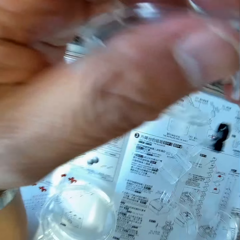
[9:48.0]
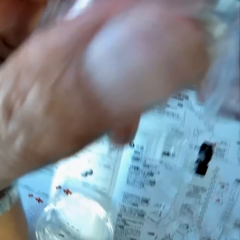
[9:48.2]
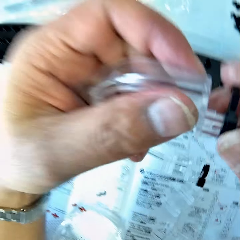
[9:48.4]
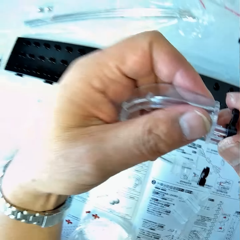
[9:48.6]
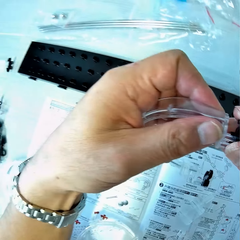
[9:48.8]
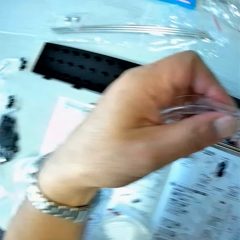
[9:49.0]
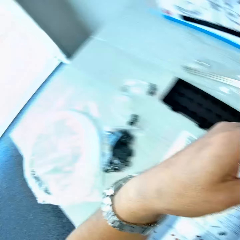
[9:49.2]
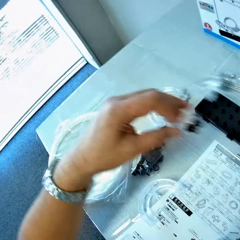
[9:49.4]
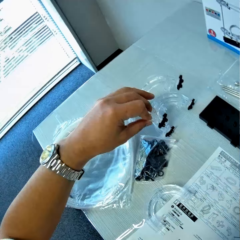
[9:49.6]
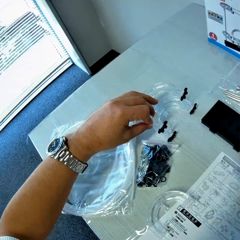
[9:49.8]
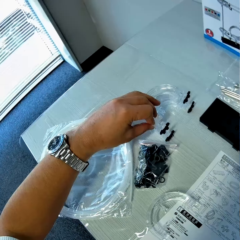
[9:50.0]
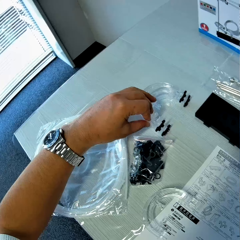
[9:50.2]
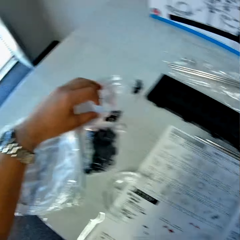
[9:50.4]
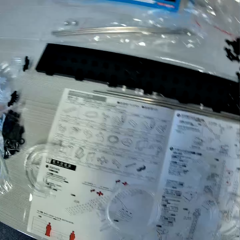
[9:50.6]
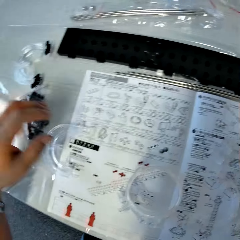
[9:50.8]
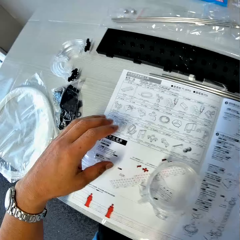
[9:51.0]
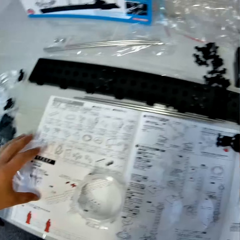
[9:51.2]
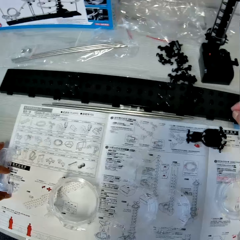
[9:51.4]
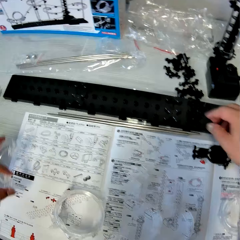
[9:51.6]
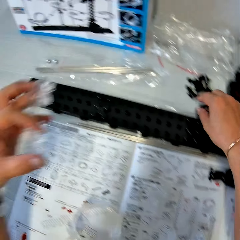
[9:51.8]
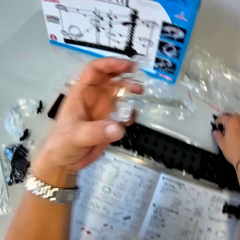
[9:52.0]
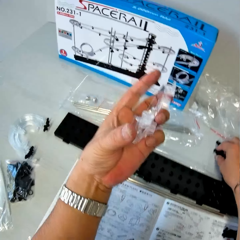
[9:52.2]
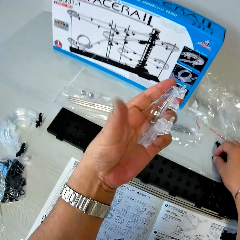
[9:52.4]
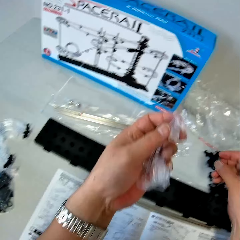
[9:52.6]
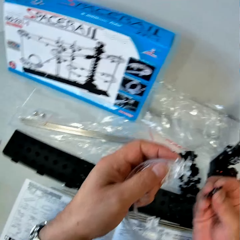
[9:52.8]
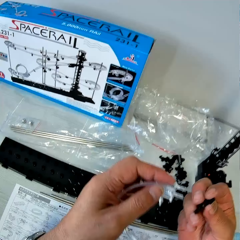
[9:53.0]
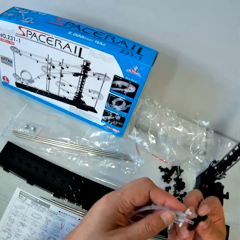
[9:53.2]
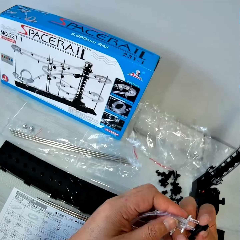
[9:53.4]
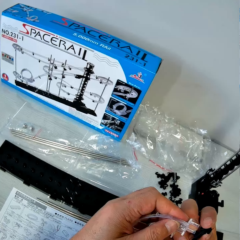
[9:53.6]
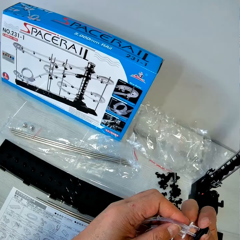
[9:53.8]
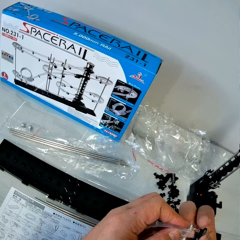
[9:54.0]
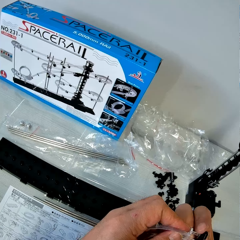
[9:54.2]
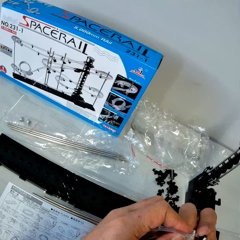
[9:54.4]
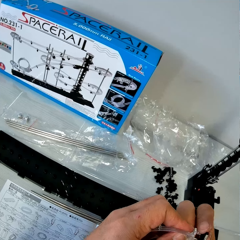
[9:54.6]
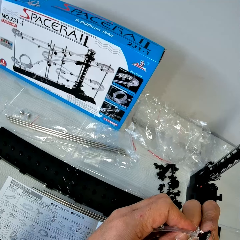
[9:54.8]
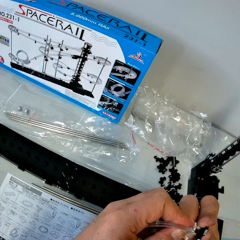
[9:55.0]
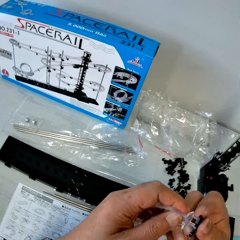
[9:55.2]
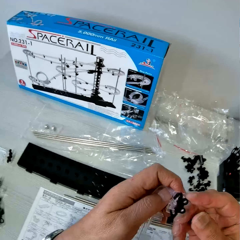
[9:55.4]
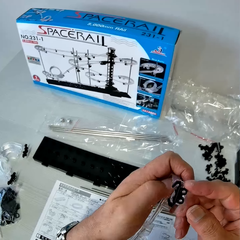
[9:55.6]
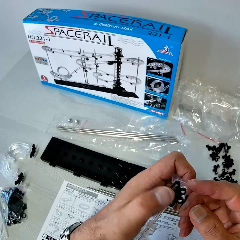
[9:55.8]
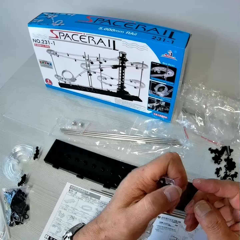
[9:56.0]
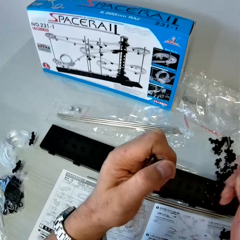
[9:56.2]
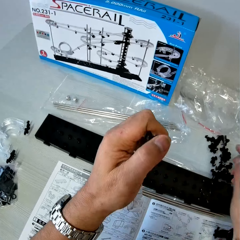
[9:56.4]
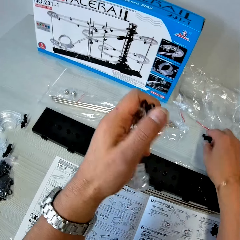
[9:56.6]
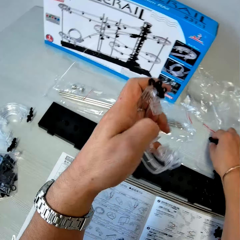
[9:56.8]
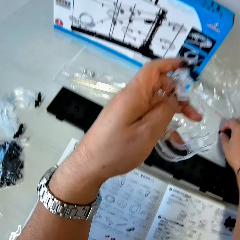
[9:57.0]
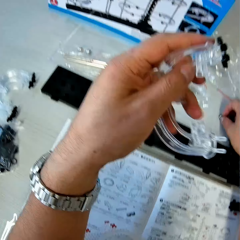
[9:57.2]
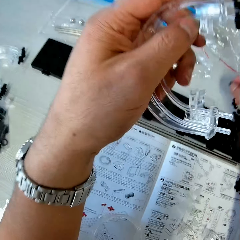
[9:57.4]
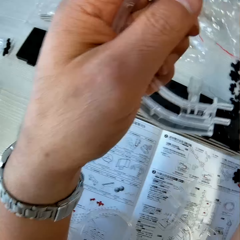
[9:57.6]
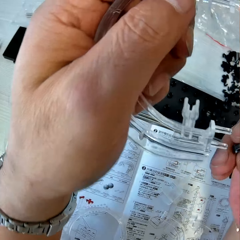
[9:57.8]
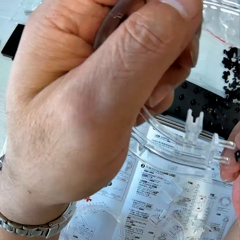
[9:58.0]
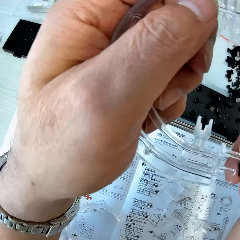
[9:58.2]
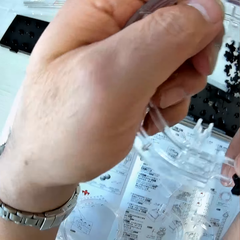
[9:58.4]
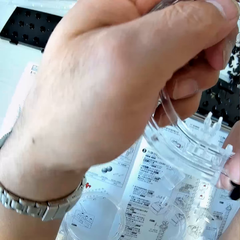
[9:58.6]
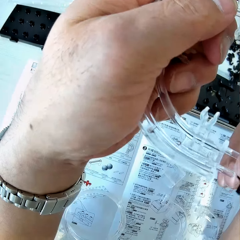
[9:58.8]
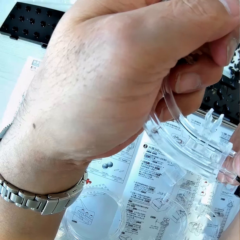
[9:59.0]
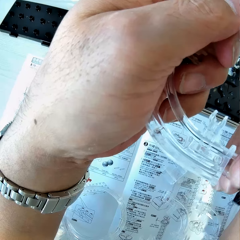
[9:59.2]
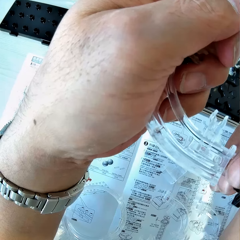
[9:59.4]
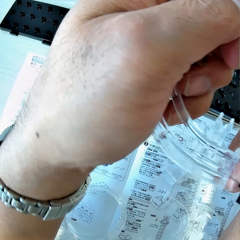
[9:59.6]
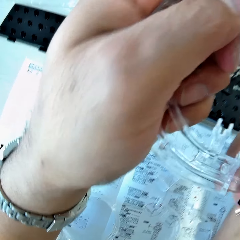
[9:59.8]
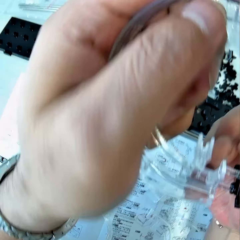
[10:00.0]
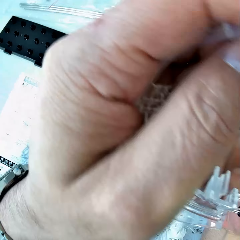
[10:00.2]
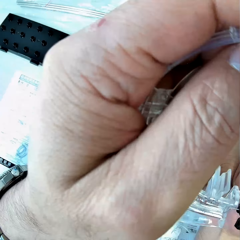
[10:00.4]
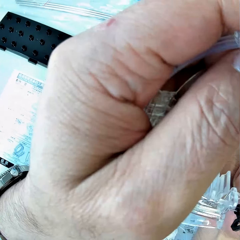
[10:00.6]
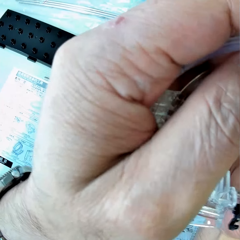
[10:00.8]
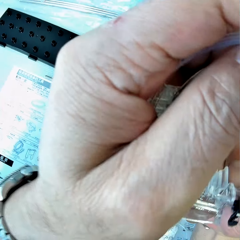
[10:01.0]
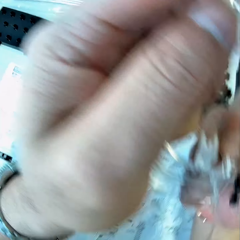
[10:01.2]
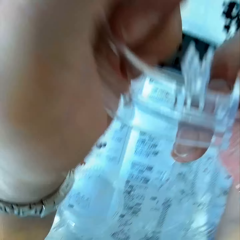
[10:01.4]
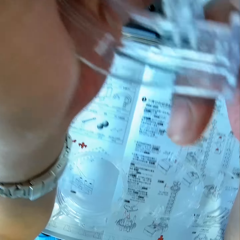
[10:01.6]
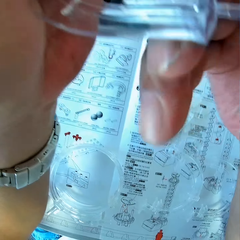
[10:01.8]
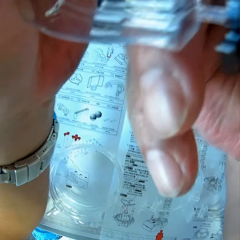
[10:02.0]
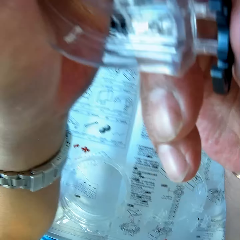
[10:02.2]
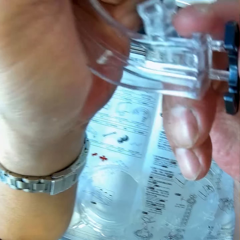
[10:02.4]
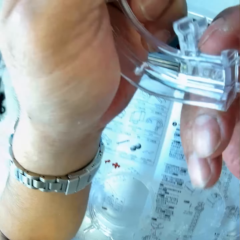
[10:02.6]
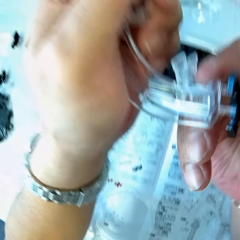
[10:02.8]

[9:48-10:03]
The camera wearer puts the corner part with rail stands on another corner part with rail stands on the table. They pick up the corner part from the table. They pick up a rail stand from the table. They fix the rail stand on the corner part. They pick up a rail stand from the table. They fix the rail stand on the corner part.

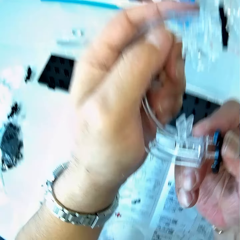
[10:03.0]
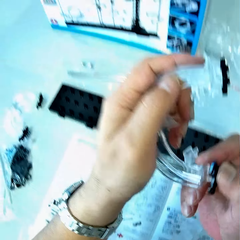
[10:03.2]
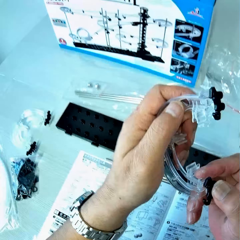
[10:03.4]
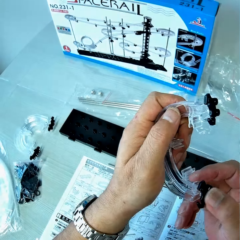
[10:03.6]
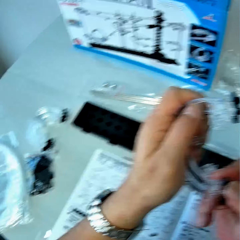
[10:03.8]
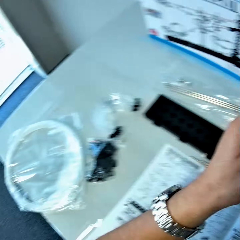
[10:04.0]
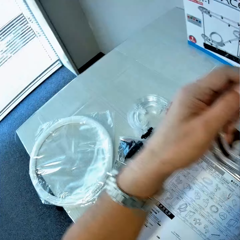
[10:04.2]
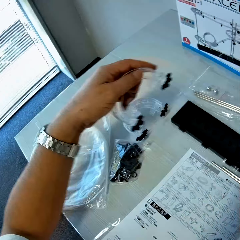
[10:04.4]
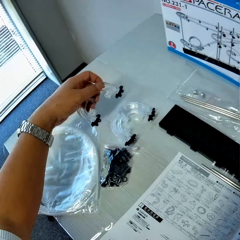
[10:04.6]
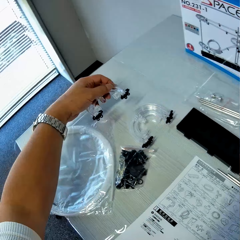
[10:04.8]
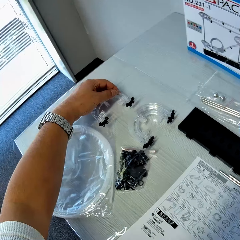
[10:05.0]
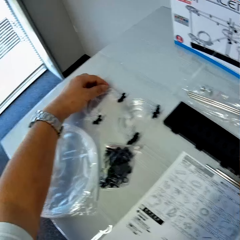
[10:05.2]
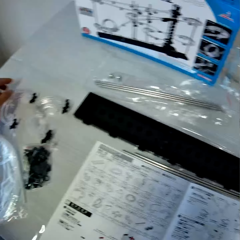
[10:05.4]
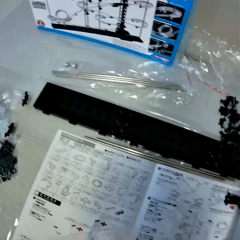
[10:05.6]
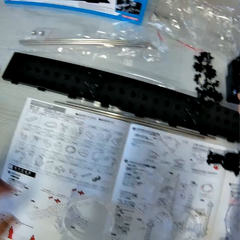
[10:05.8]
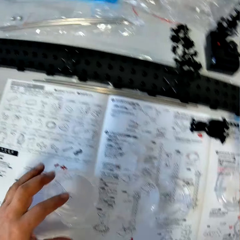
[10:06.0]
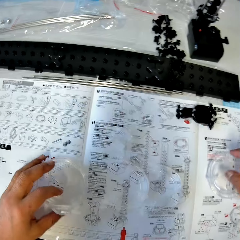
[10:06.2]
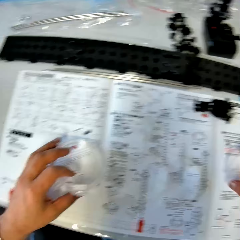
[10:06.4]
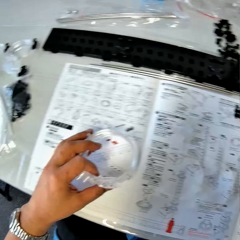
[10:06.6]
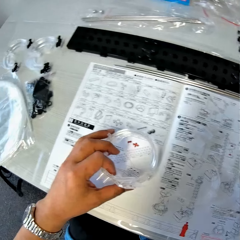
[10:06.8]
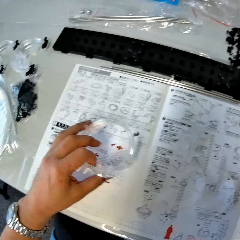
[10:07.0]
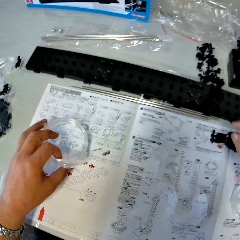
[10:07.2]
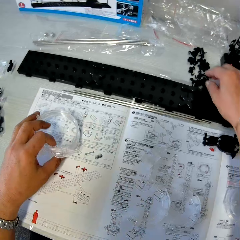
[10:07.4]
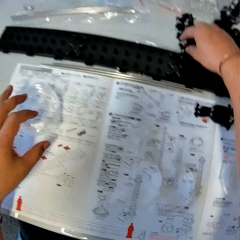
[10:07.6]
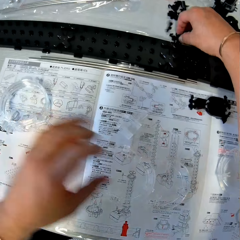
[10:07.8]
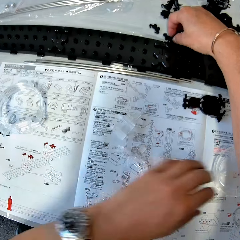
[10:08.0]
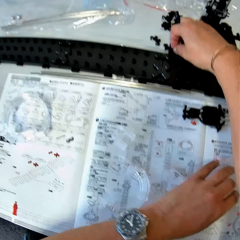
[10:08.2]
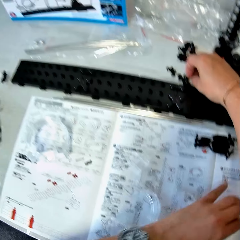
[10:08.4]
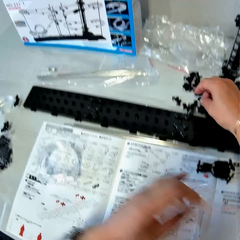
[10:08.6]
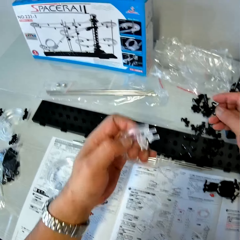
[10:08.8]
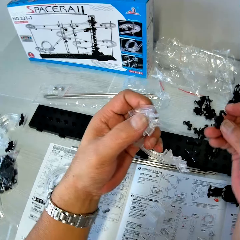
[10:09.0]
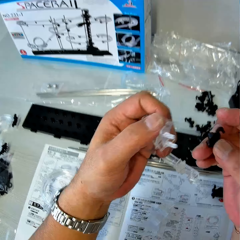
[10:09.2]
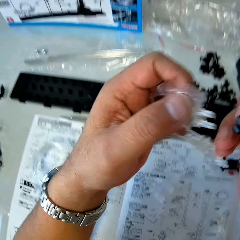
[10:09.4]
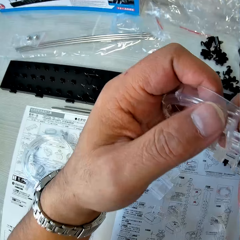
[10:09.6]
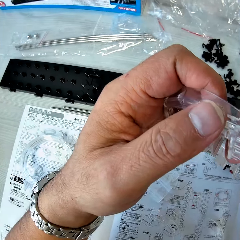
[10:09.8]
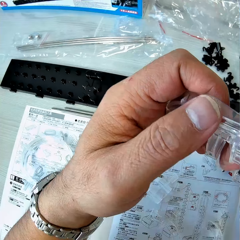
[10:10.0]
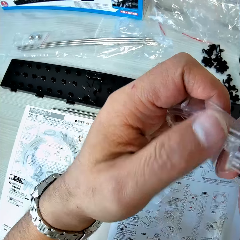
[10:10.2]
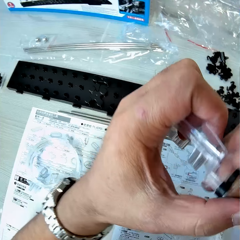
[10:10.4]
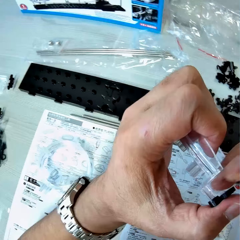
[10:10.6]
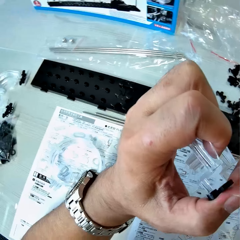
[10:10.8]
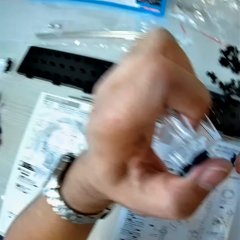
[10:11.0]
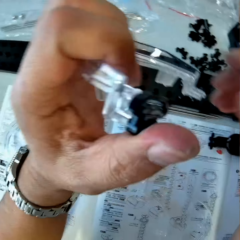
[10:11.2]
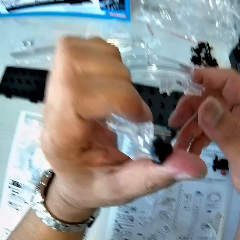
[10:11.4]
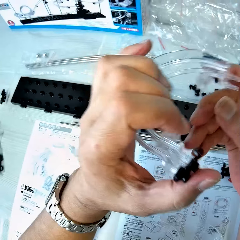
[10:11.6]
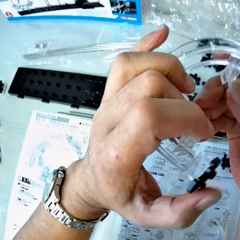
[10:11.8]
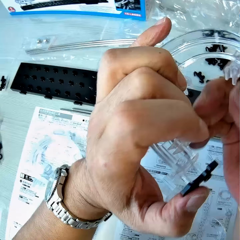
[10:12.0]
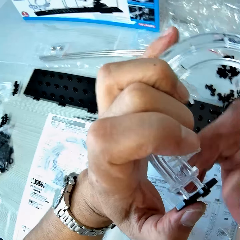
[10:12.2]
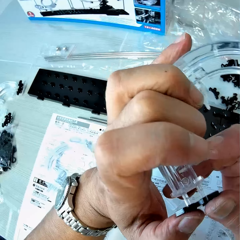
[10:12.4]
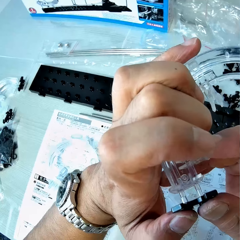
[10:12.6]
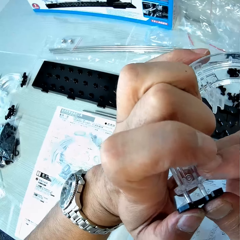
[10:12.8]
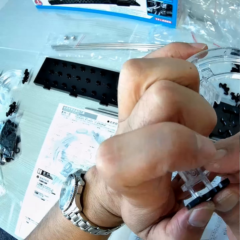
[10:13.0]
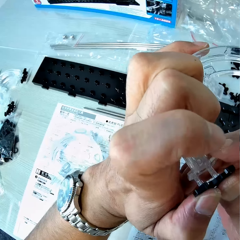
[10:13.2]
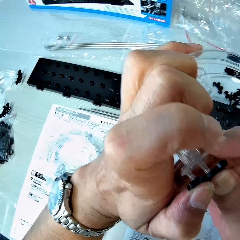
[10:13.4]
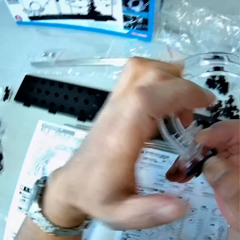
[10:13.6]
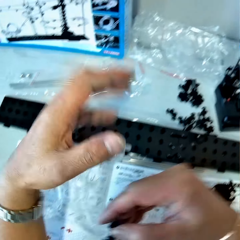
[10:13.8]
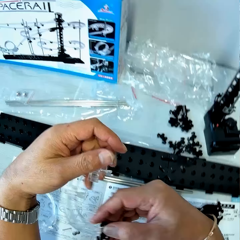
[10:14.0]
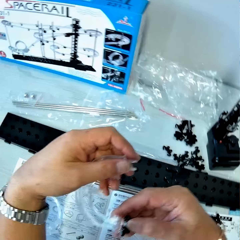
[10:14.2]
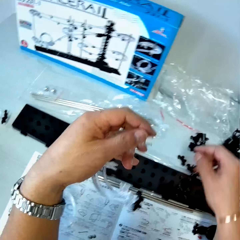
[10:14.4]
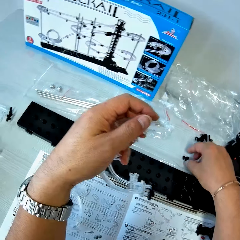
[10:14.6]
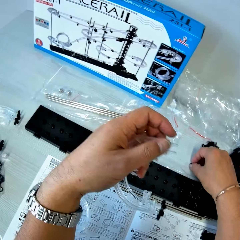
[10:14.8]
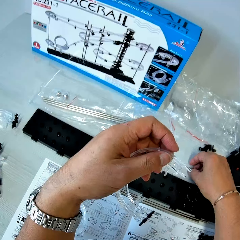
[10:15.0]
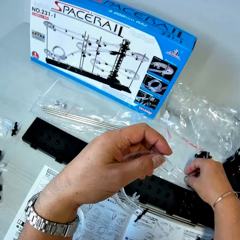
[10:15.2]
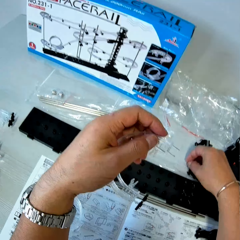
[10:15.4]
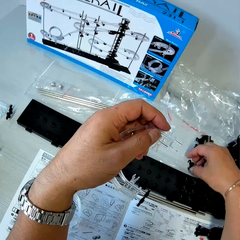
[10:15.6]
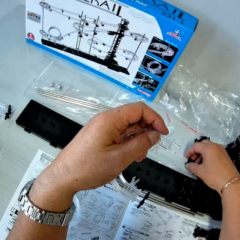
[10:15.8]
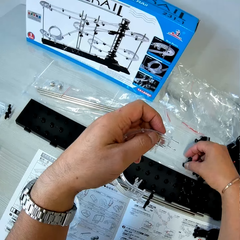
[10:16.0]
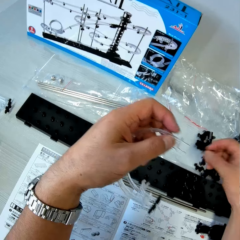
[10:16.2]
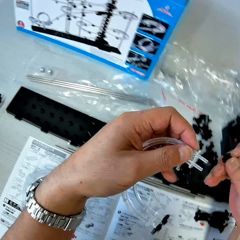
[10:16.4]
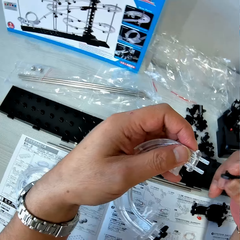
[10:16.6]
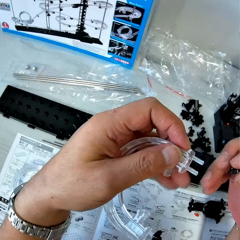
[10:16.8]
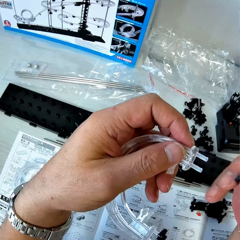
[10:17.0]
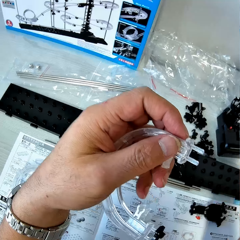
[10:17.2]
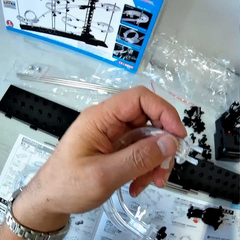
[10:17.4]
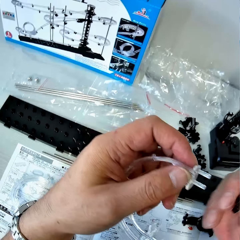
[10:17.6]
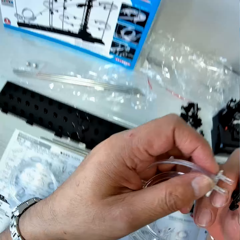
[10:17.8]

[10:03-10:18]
The camera wearer drops the corner part with rail stands on the table. He moves a loop part forward on the table. He picks up a rail stand from the table. He picks up a corner part from the table with his left hand. He fixes the rail stand on the corner part. He picks up a rail stand from the table.
